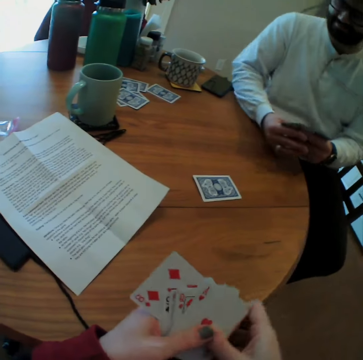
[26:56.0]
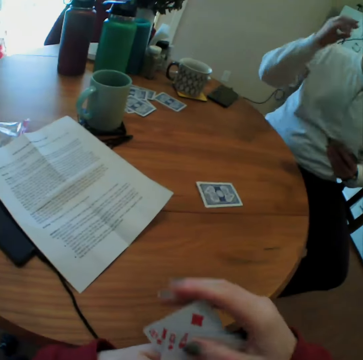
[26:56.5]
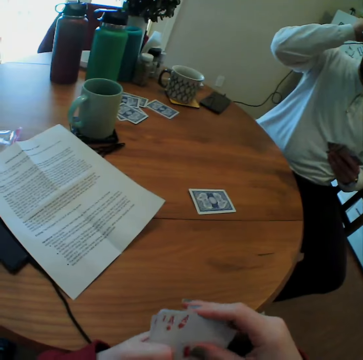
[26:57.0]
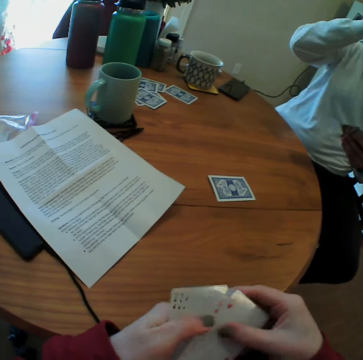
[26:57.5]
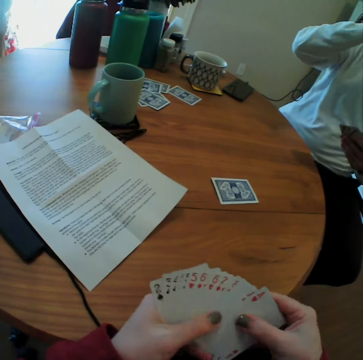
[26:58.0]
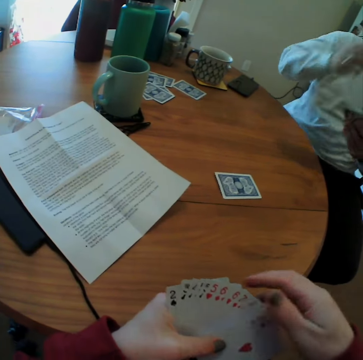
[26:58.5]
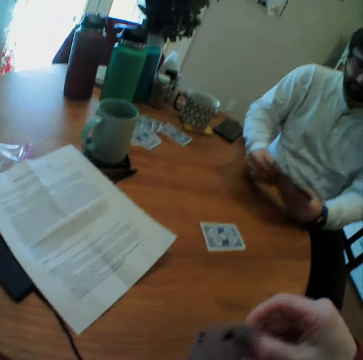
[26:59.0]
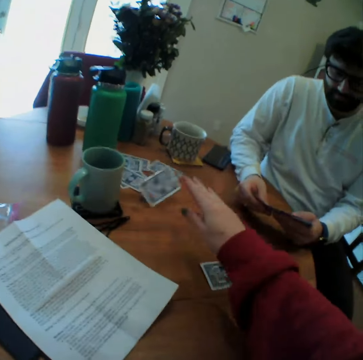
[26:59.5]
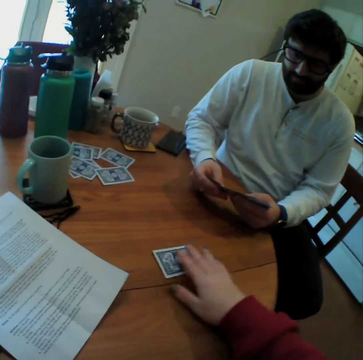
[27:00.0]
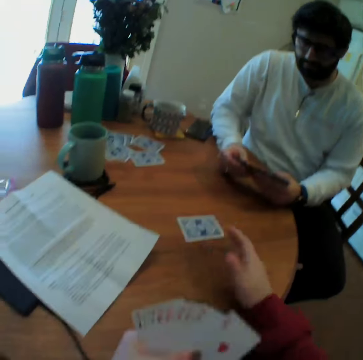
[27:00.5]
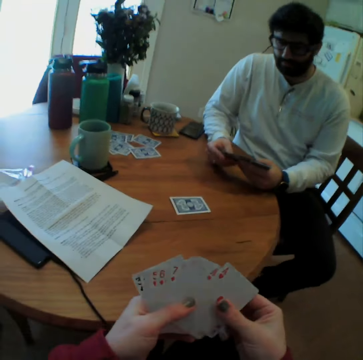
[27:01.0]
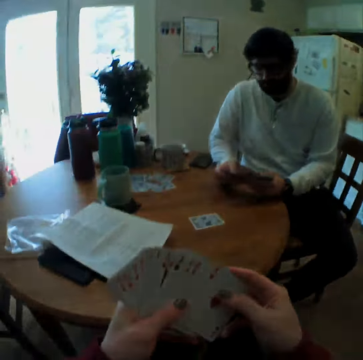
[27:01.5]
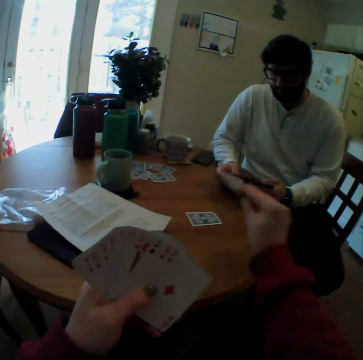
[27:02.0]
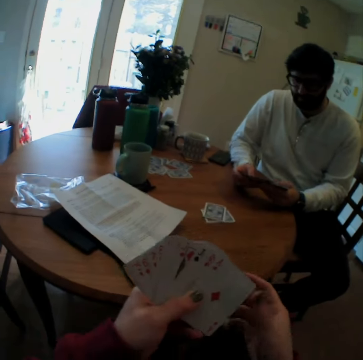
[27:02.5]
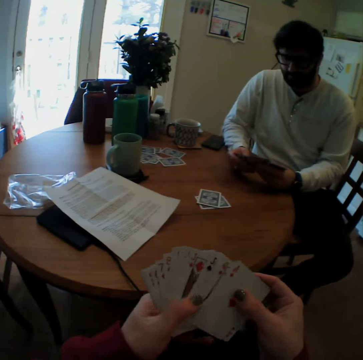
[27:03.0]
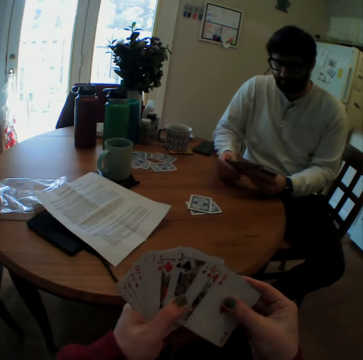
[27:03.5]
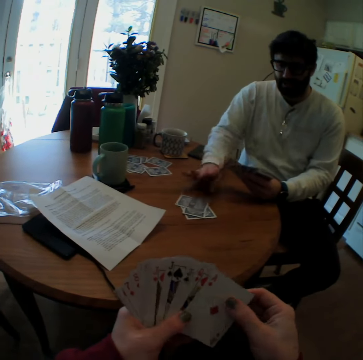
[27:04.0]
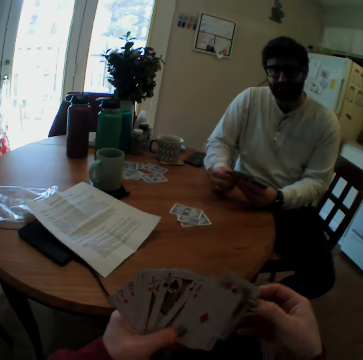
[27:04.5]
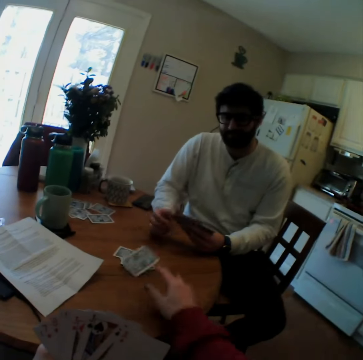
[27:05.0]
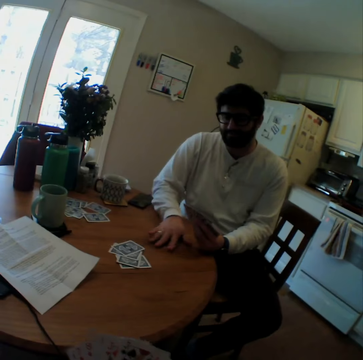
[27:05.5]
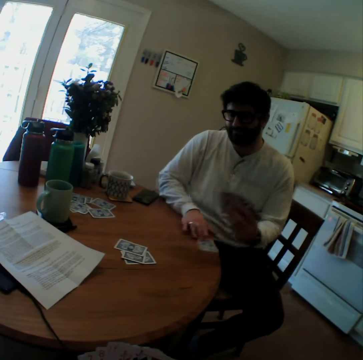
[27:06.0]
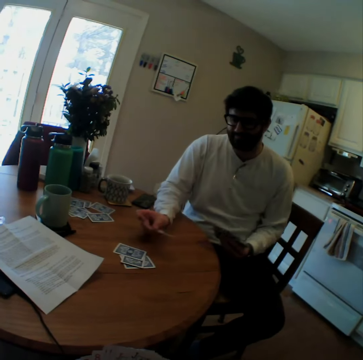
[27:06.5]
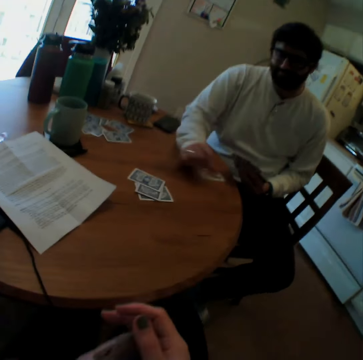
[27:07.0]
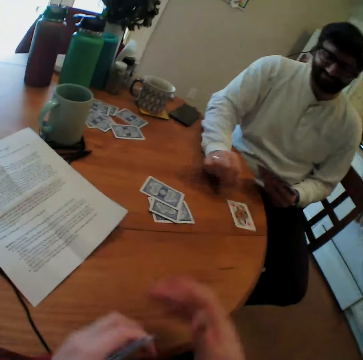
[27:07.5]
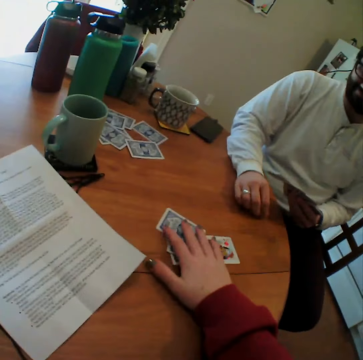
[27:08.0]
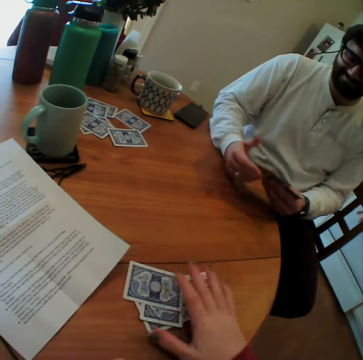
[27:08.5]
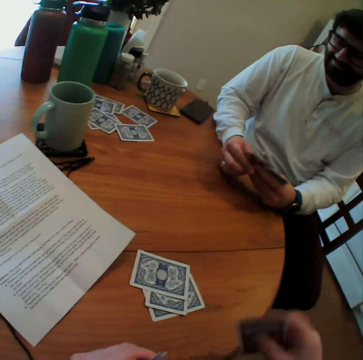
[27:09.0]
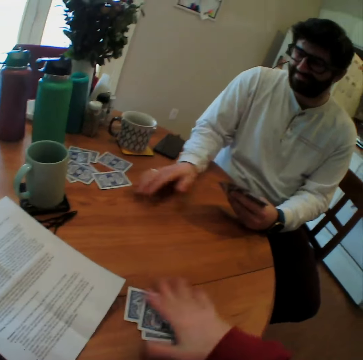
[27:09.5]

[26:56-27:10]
The man adjusts eyeglasses. The man scratches his head. The man arranges playing cards. The camera wearer throws a playing card on the table. They touch a playing card on the table. They play card game with the man. They put a card on the table. The man puts a card on the table. The camera wearer throws a card. The man arranges a playing card on the table. The man picks up a card. The camera wearer takes a playing card from the table.

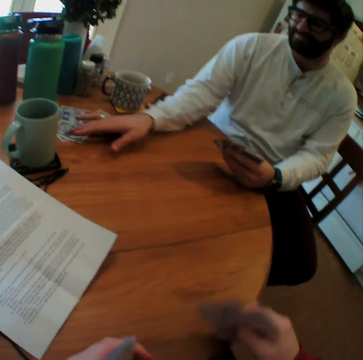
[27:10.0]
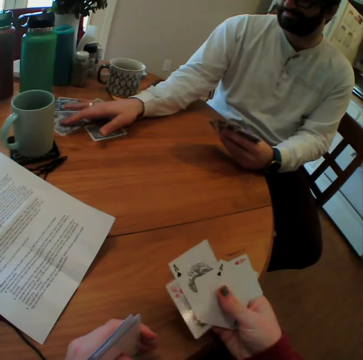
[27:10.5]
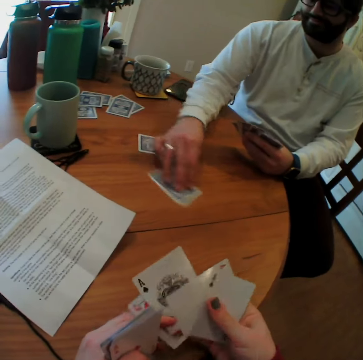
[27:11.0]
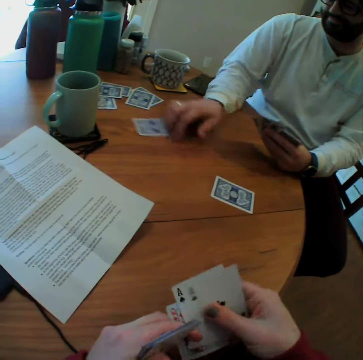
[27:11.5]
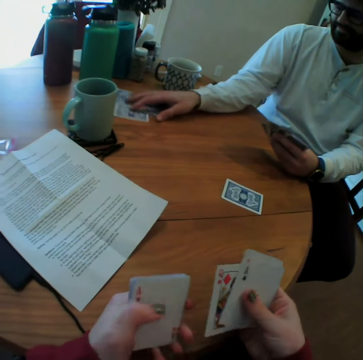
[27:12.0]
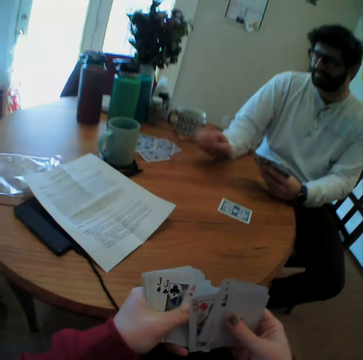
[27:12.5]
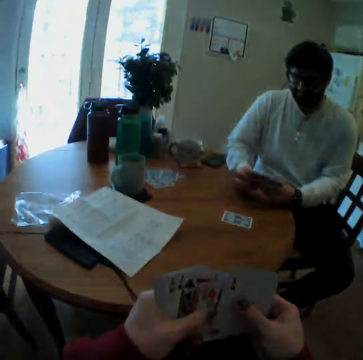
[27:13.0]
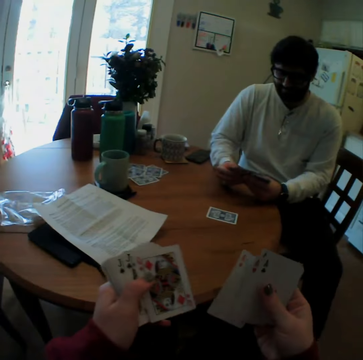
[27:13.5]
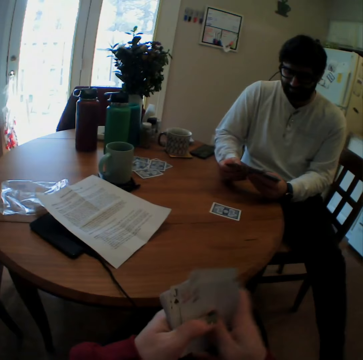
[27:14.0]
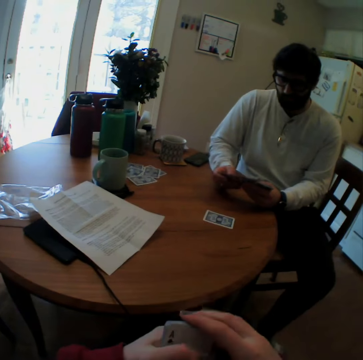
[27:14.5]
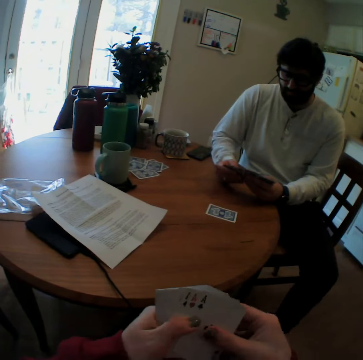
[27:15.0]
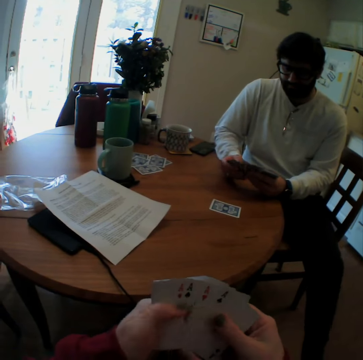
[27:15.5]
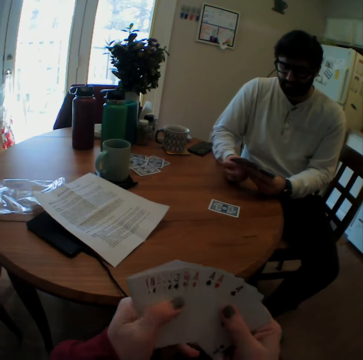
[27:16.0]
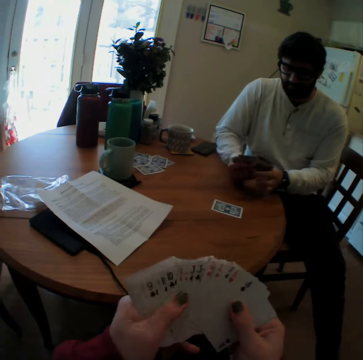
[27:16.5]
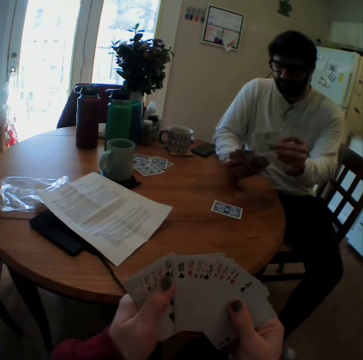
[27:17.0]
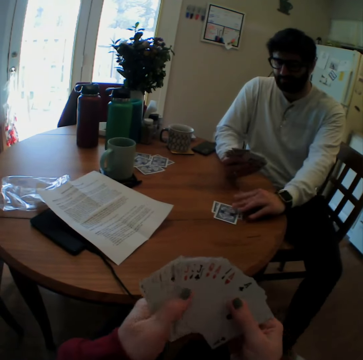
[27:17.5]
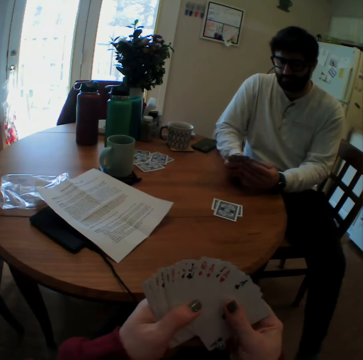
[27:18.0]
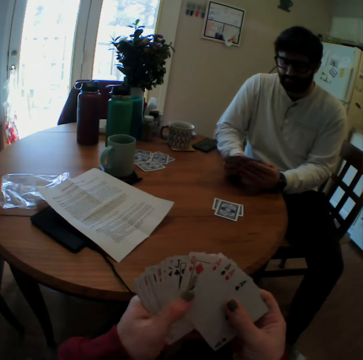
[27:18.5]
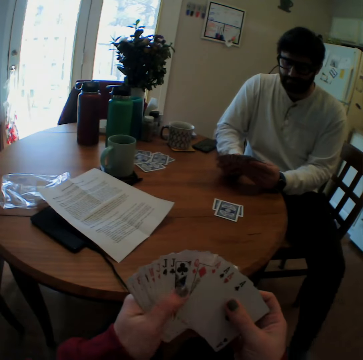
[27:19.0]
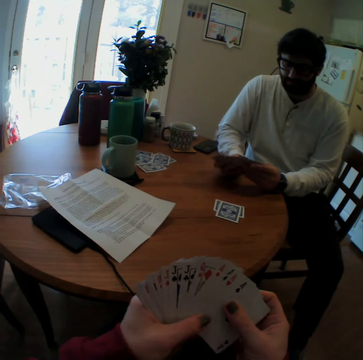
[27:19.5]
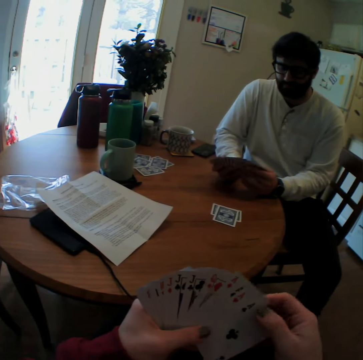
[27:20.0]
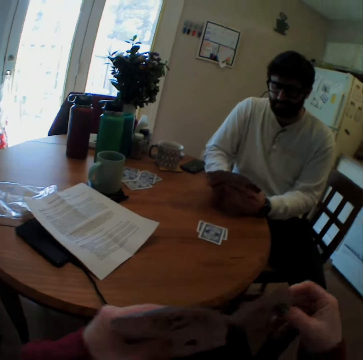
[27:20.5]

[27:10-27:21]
The man arranges playing cards on the table. The man moves a card. The camera wearer counts cards. The man puts a playing card on the table.

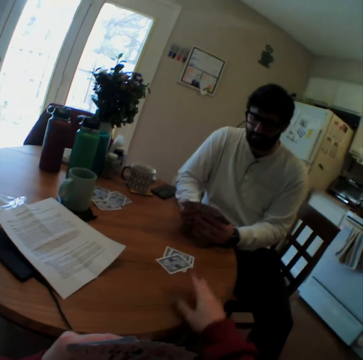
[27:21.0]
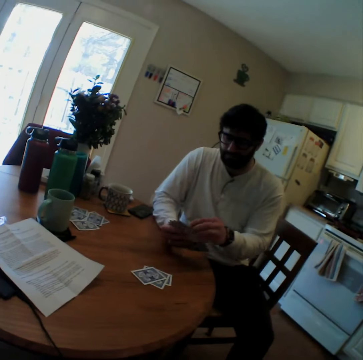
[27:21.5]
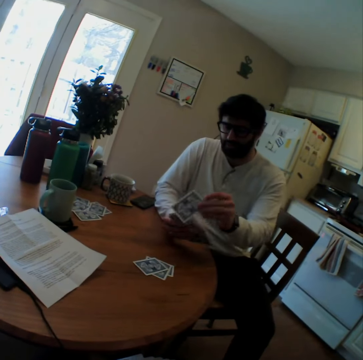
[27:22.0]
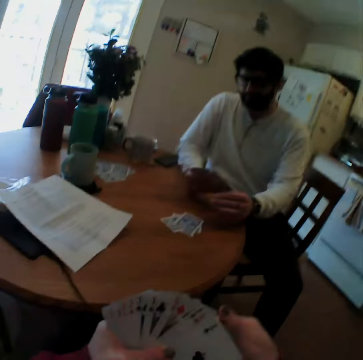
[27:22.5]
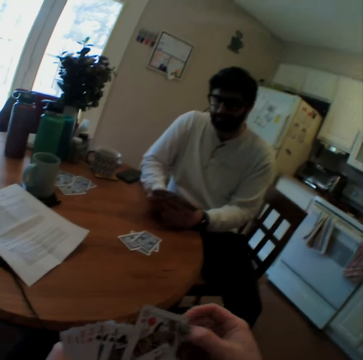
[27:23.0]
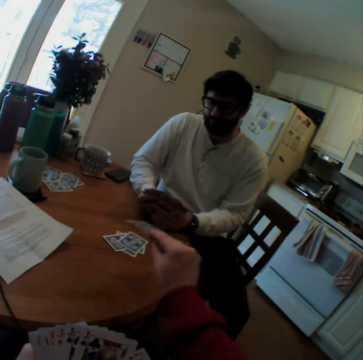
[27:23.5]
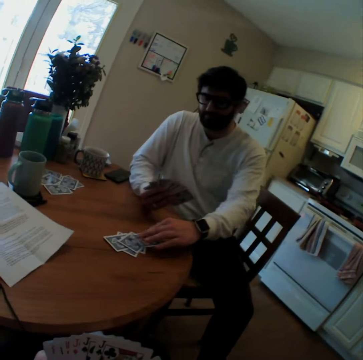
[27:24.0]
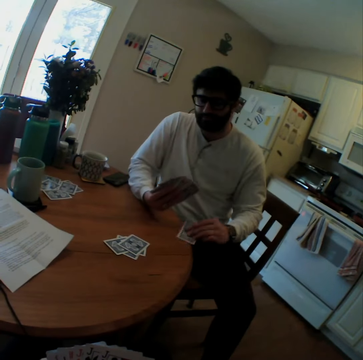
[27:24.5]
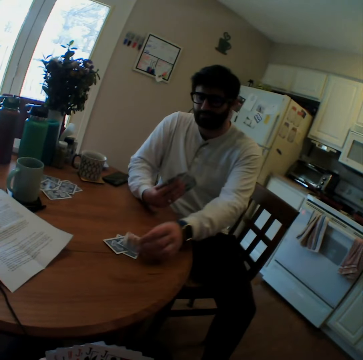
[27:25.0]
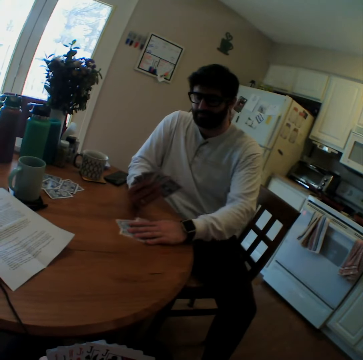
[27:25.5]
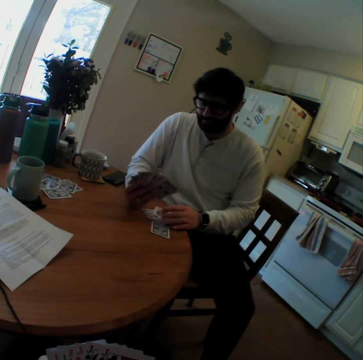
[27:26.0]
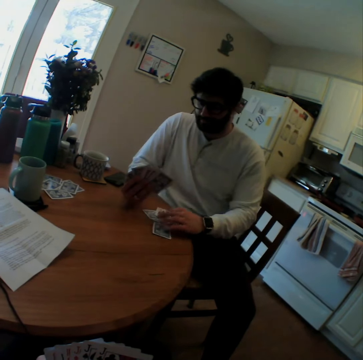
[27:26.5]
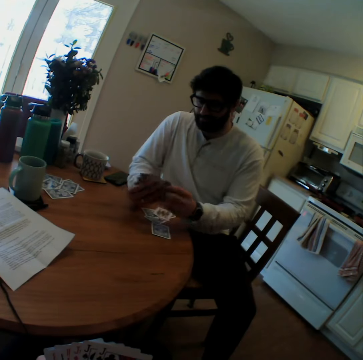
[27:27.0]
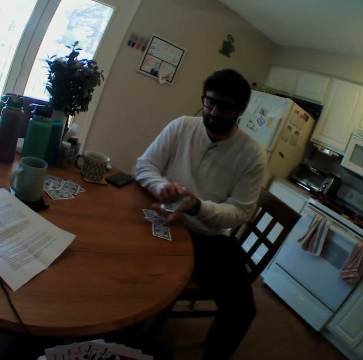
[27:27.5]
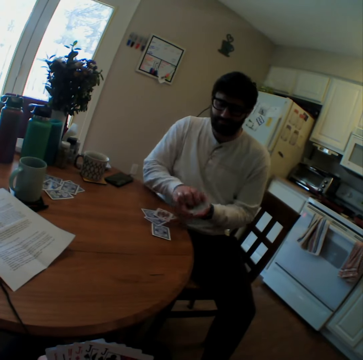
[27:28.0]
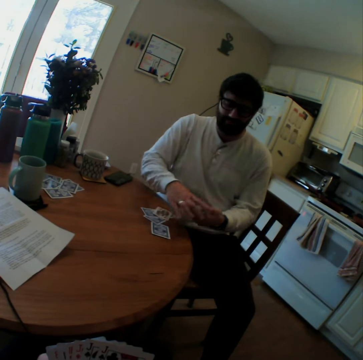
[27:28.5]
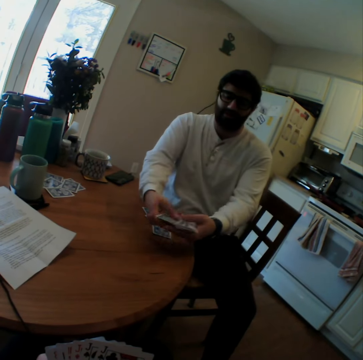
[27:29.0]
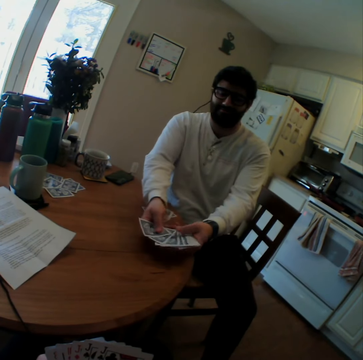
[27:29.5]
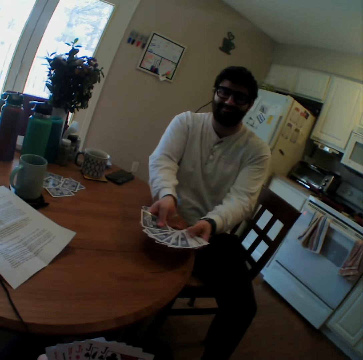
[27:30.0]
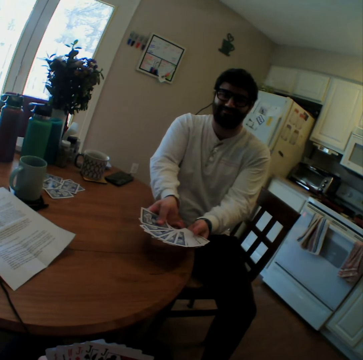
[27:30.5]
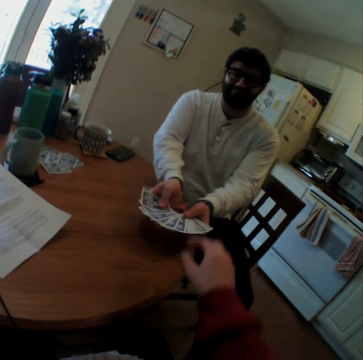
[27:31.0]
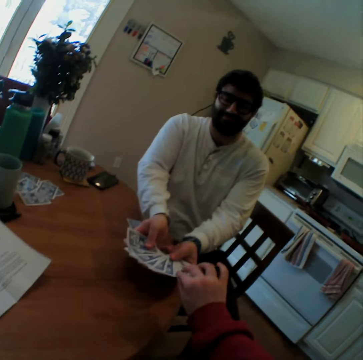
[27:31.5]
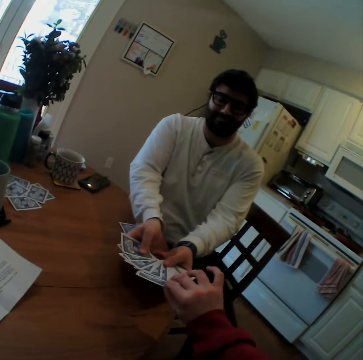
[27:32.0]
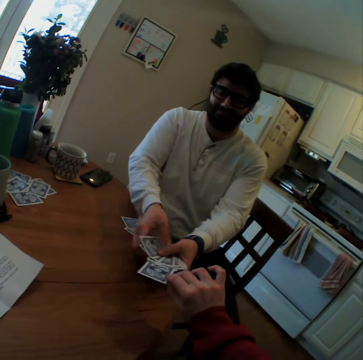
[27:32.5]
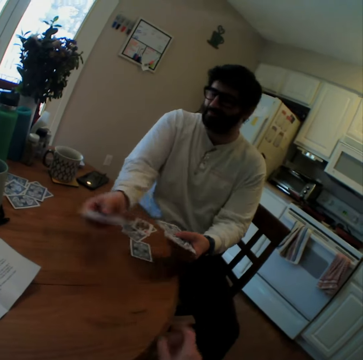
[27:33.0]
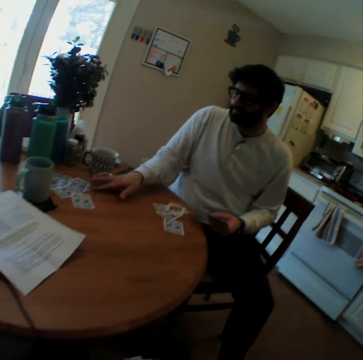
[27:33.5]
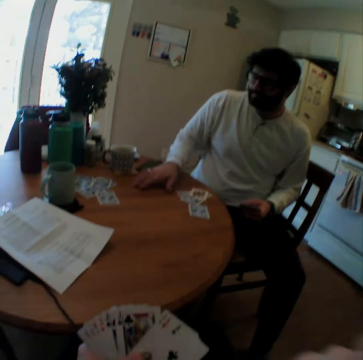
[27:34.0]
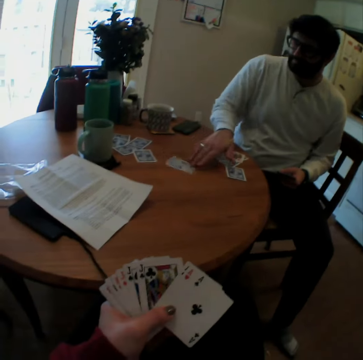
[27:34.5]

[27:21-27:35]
The camera wearer plays card games. They throw a card. The man plays card game. The man puts a card on the table. The camera wearer plays card game. They throw a card. The man picks up a card. The man overturns a playing card on the table. The man puts the card down. The man pulls cards. The man moves playing cards on the table. The camera wearer arranges playing cards on the hands. The man spreads cards. The man shows the camera wearer playing cards. The camera wearer touches a playing card from the man. The man takes the playing card. The man throws the playing card aside on the table.
